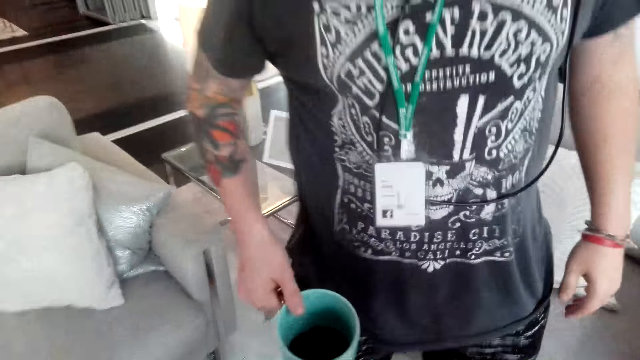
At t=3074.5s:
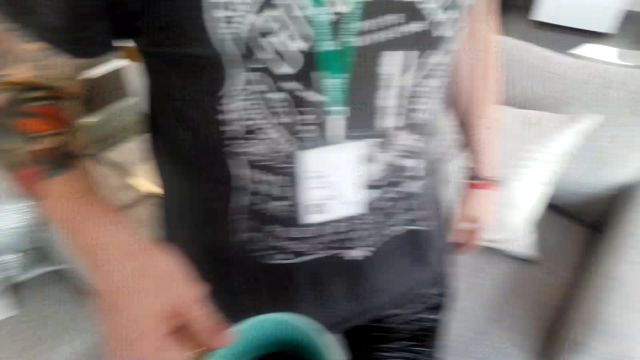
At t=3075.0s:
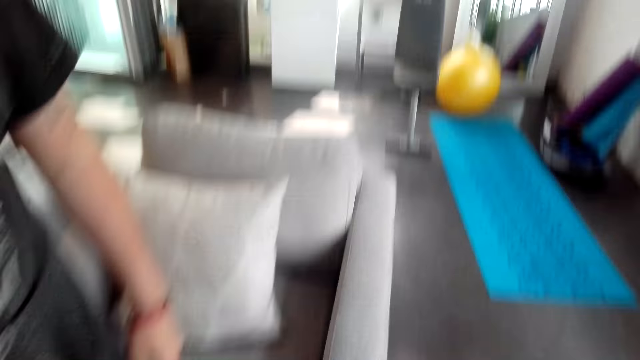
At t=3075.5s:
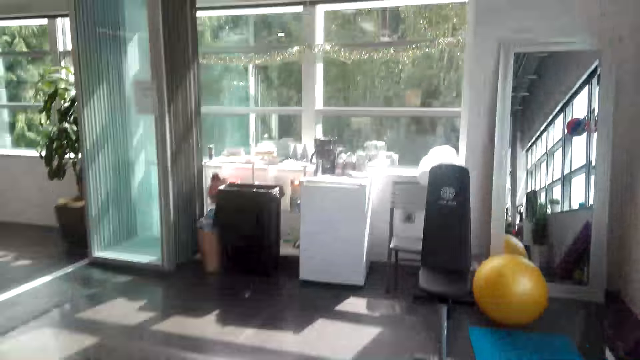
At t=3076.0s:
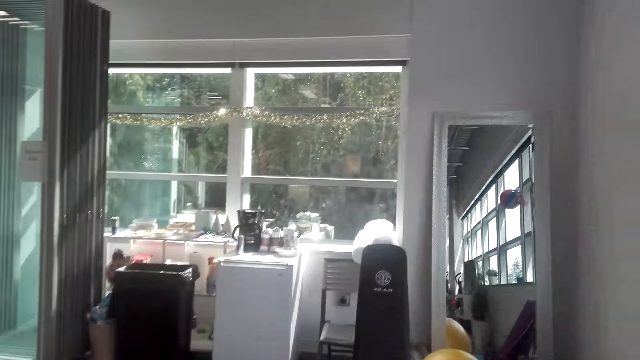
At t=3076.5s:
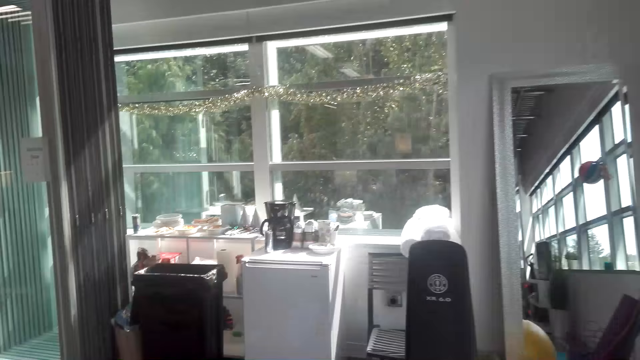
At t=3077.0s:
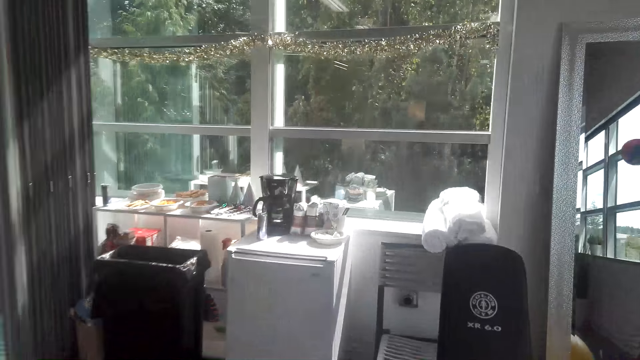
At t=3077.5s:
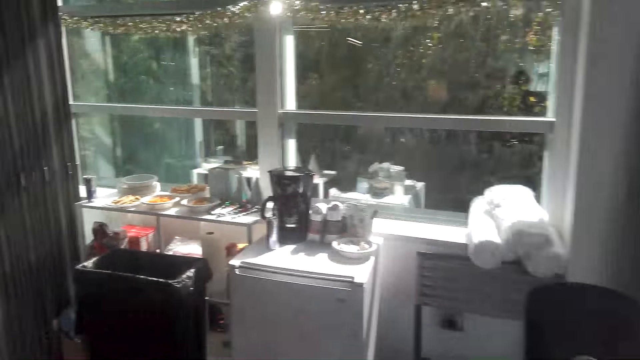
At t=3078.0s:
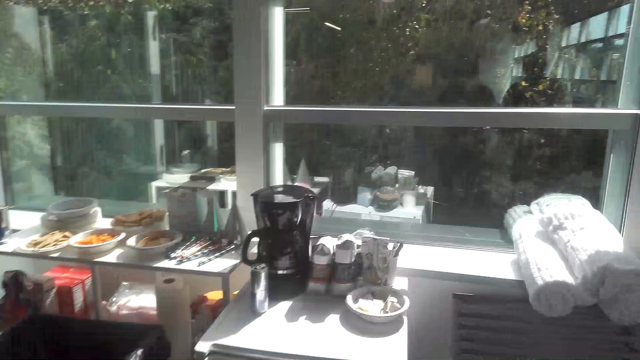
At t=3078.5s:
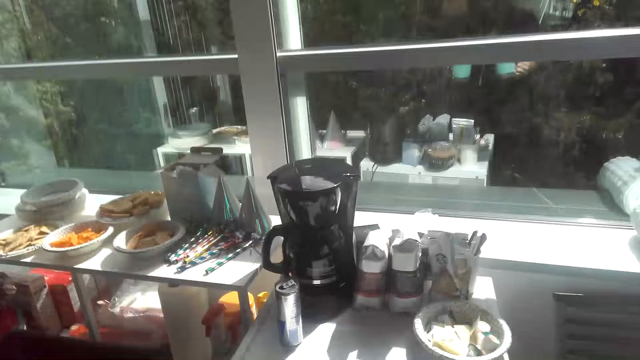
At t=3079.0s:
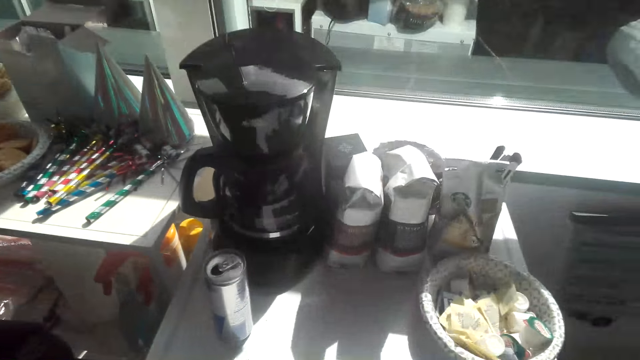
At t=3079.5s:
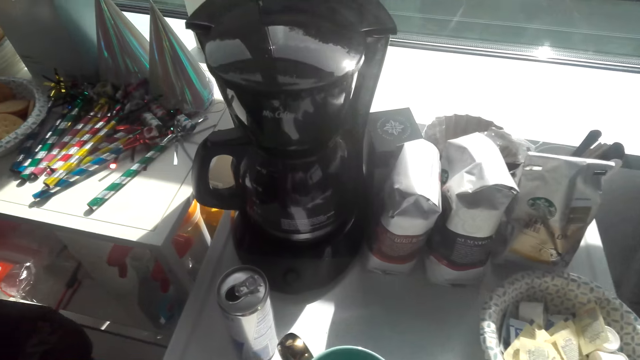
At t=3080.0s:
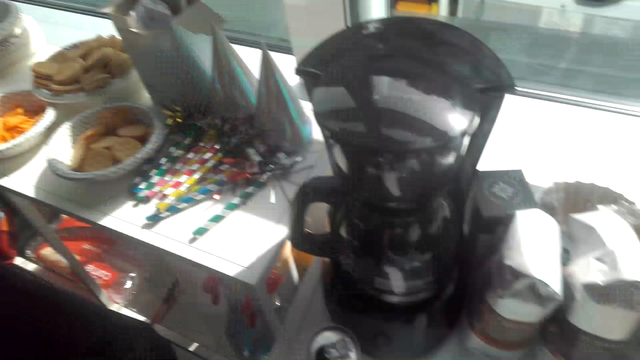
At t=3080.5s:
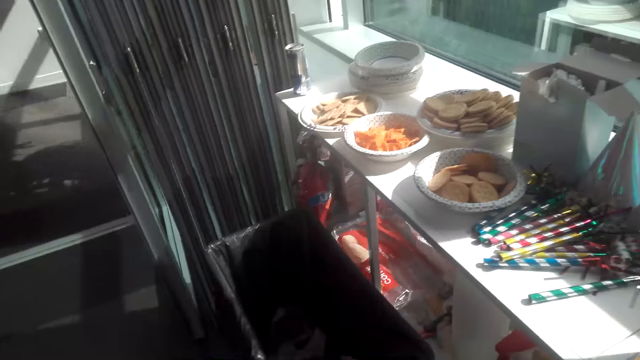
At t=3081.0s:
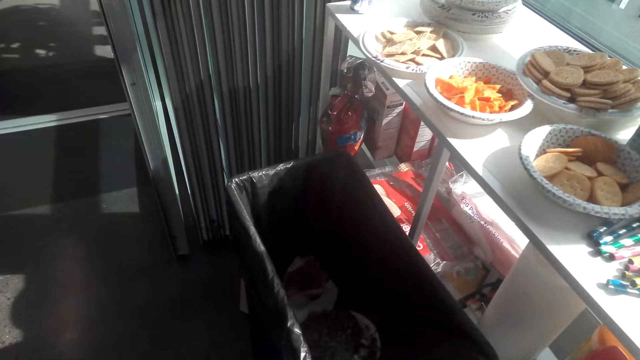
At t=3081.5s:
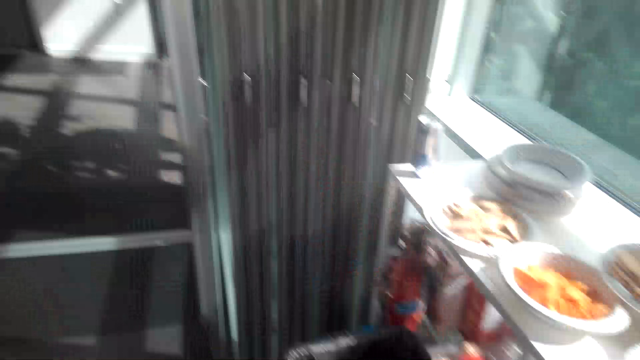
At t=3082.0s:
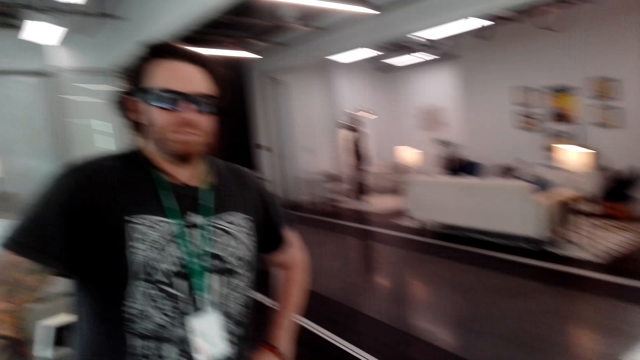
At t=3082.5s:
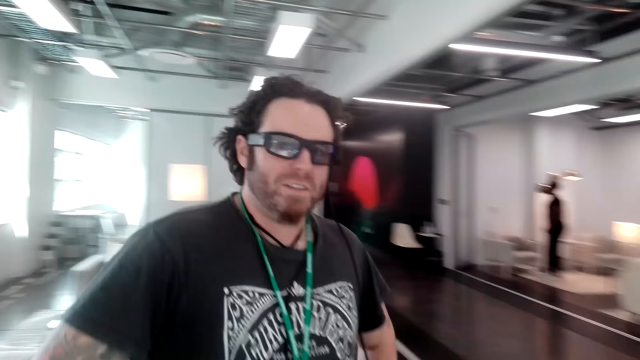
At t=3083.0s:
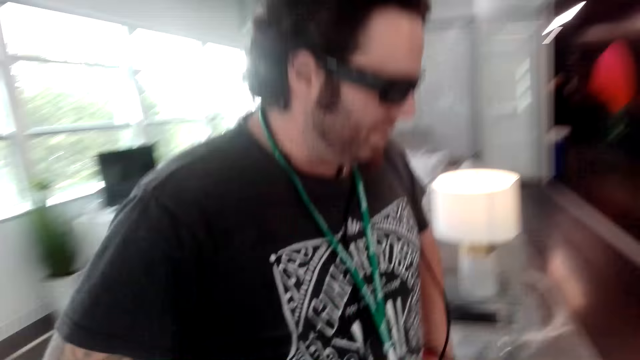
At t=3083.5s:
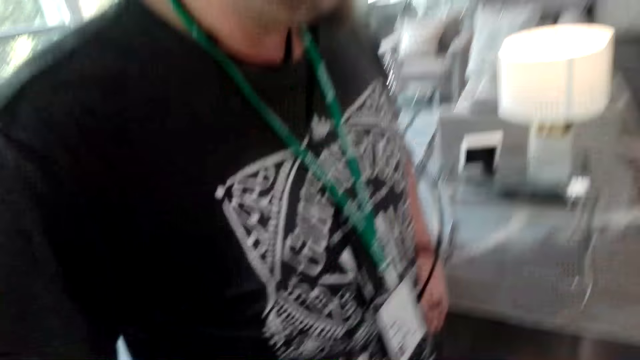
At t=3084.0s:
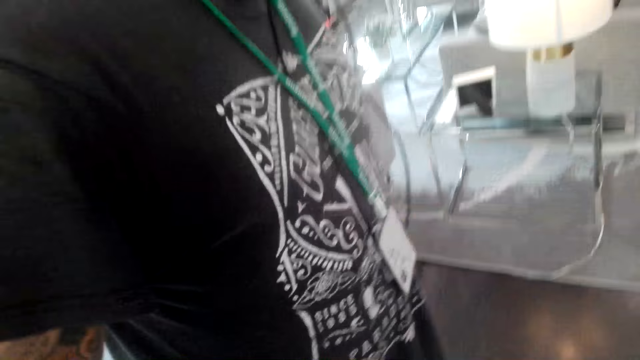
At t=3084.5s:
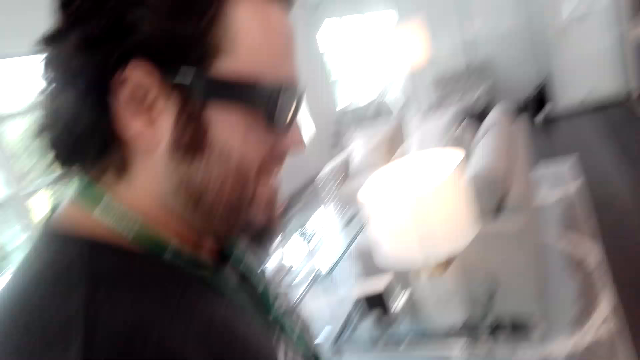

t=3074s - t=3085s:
The camera wearer walks around the room. They put a cup of coffee on a table and walk in the room. A person converses with the camera wearer.

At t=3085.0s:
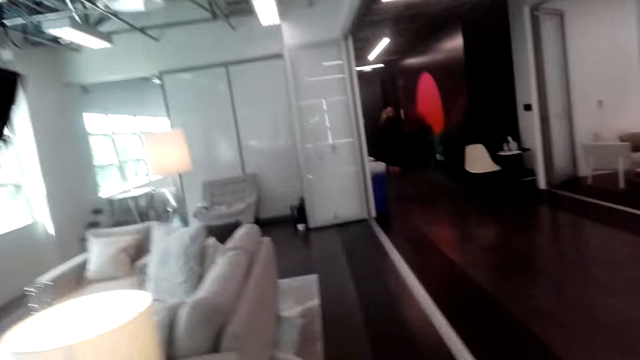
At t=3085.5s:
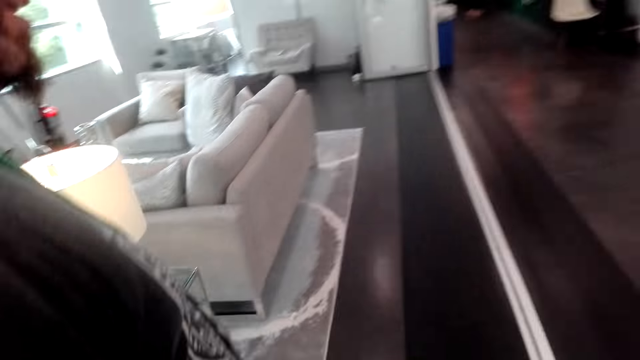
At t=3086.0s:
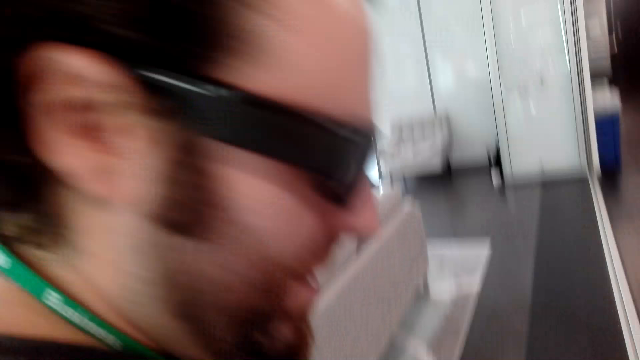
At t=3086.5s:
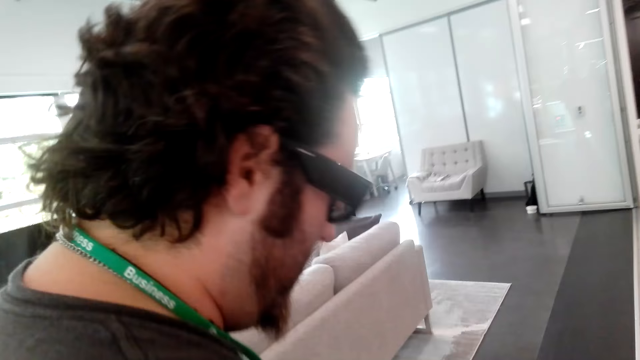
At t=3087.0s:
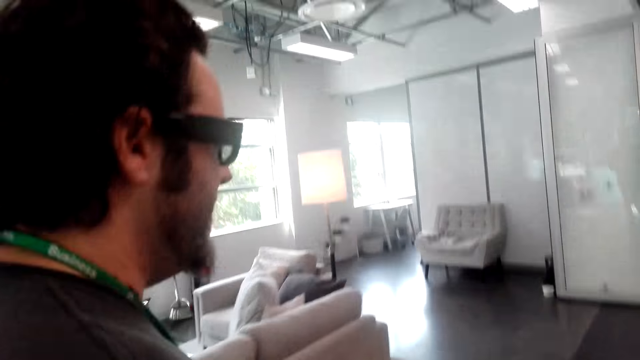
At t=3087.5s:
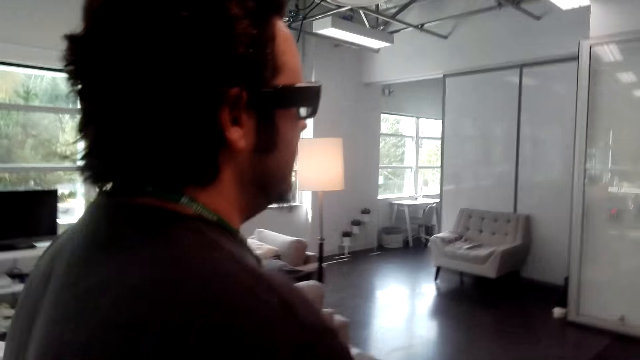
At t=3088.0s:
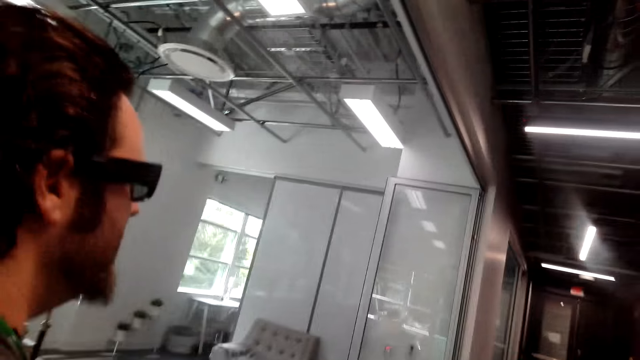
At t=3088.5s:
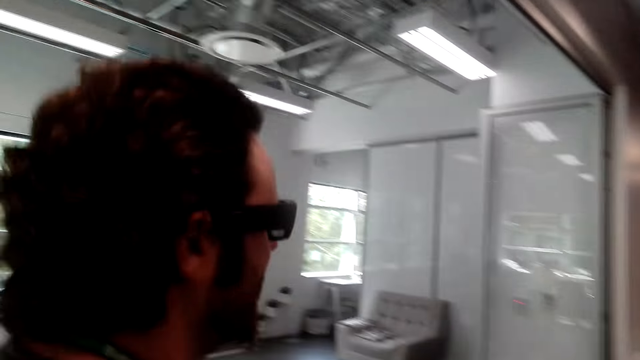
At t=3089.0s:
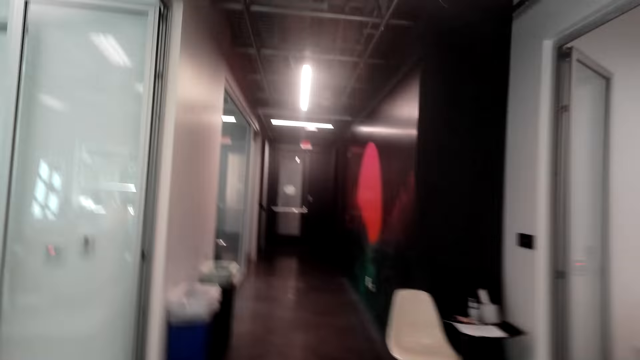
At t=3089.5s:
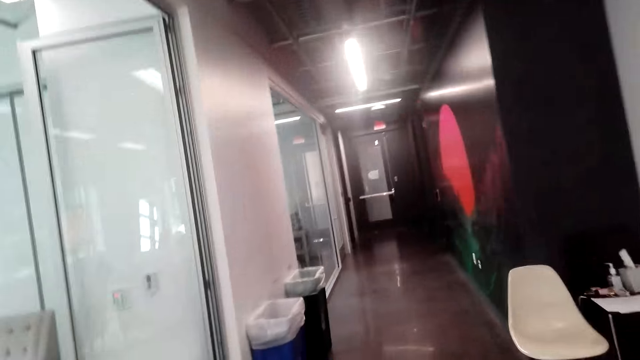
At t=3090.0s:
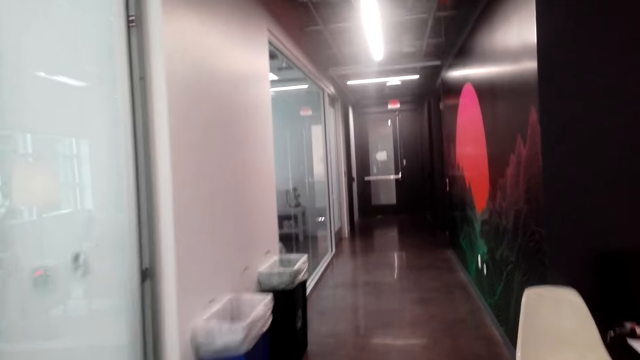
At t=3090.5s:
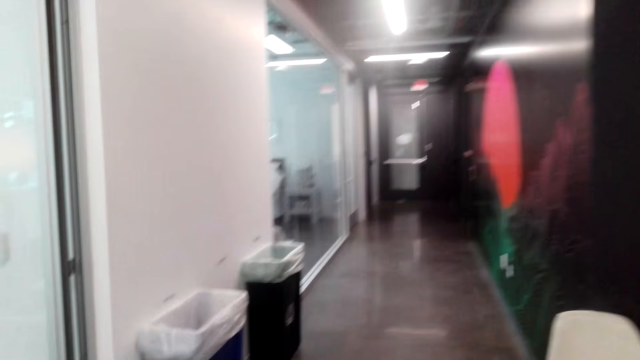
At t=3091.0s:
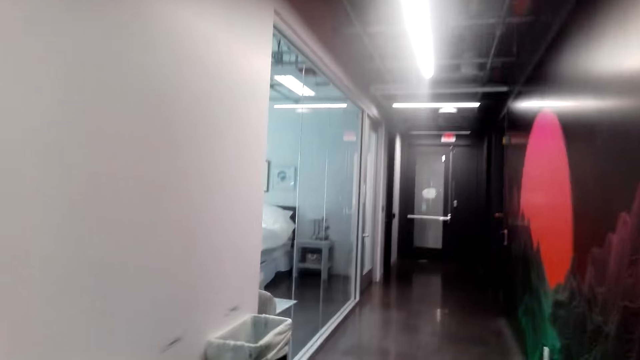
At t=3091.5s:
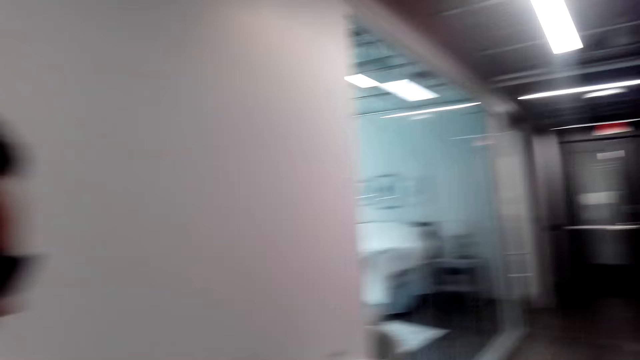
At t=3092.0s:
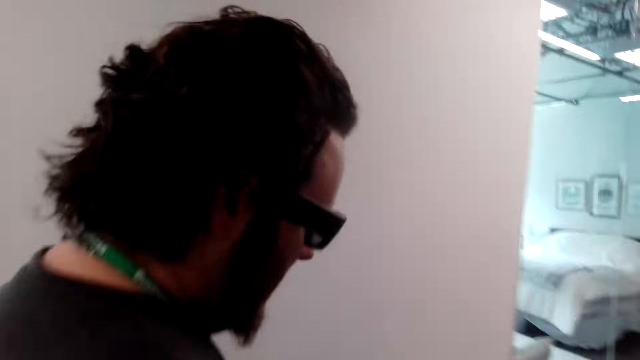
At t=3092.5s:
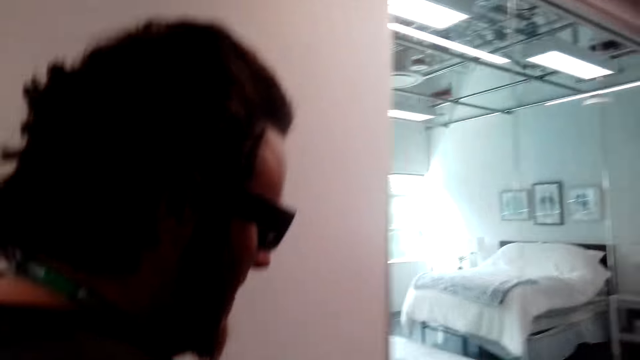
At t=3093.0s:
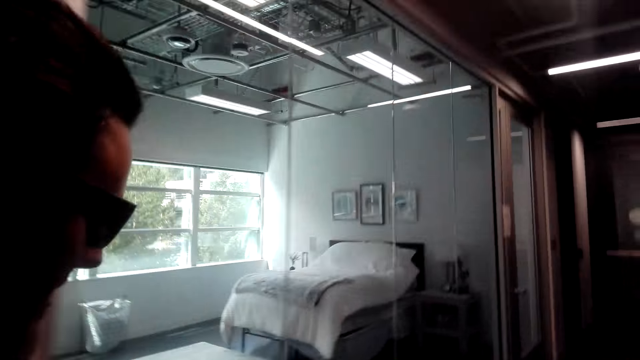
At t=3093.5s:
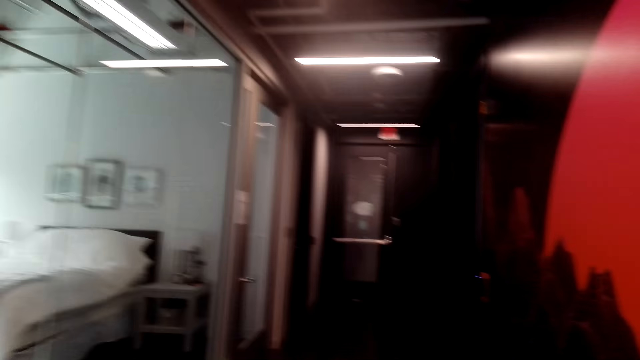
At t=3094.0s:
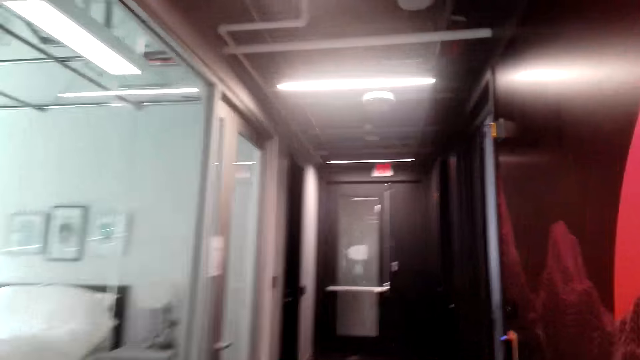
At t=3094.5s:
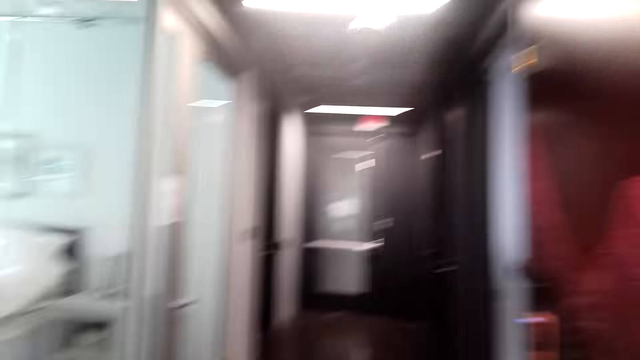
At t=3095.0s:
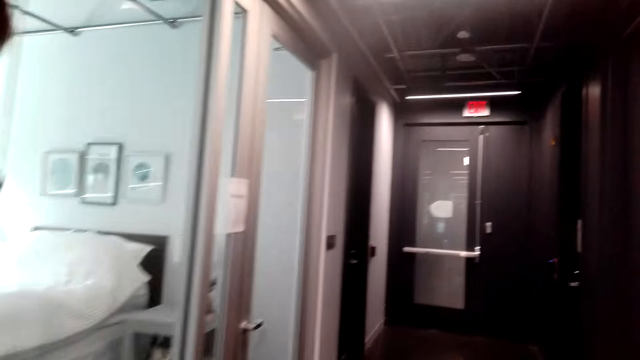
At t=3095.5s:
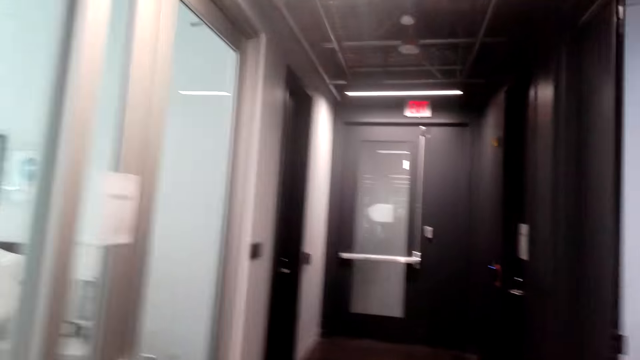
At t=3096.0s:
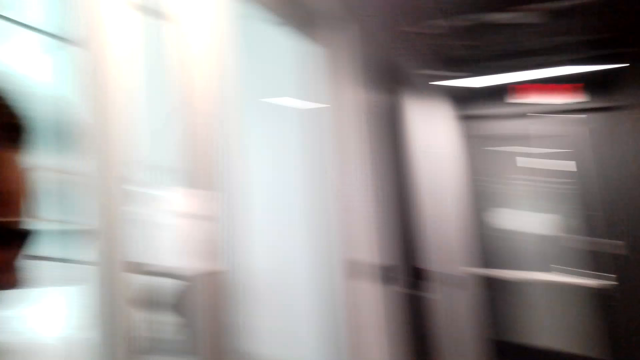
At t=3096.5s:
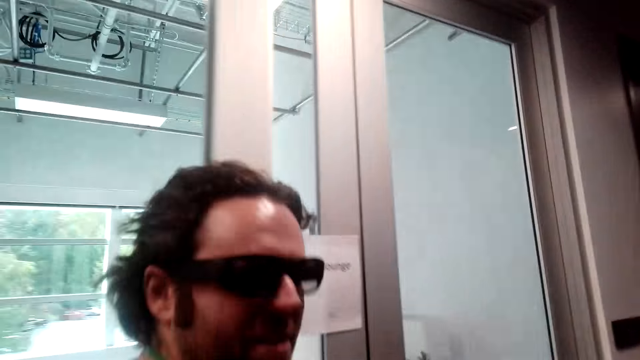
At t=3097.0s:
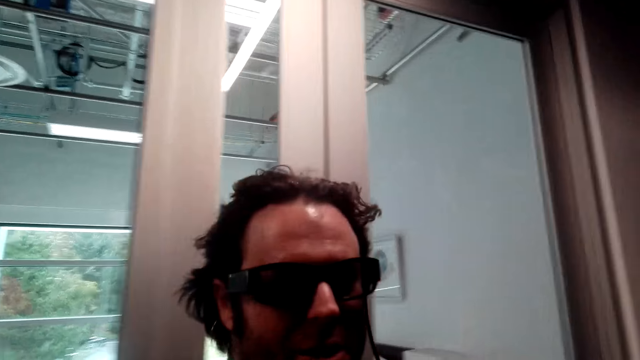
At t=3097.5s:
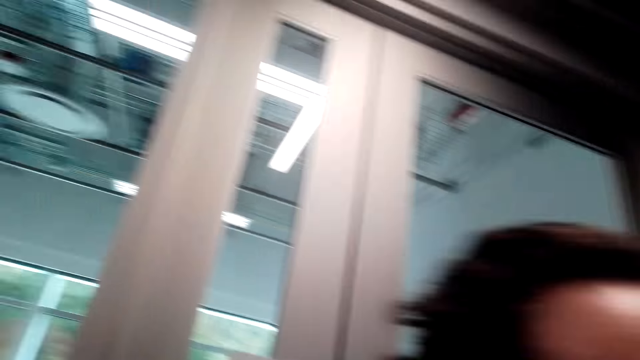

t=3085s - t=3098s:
A man walks around the room.
